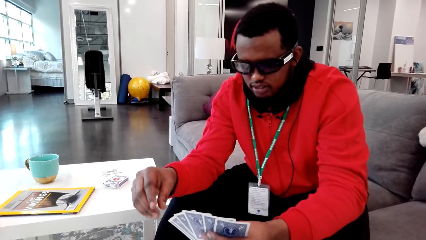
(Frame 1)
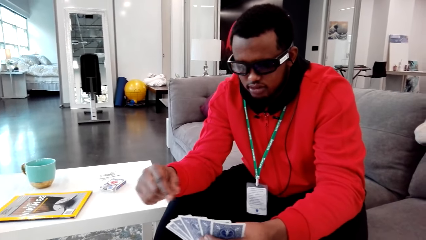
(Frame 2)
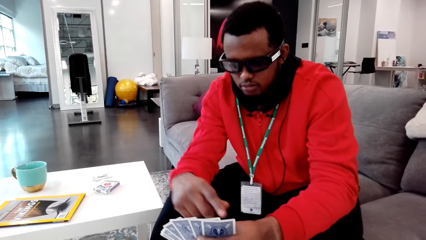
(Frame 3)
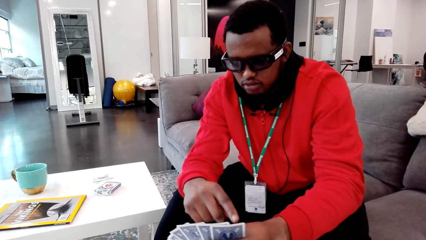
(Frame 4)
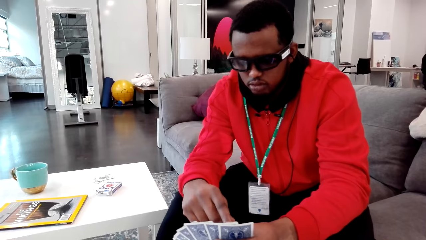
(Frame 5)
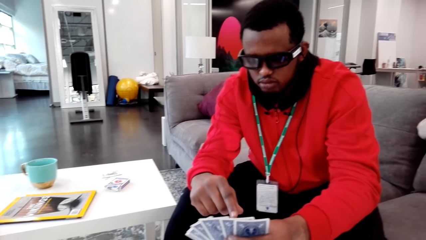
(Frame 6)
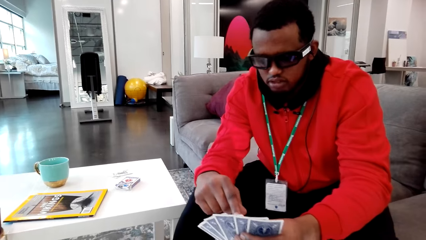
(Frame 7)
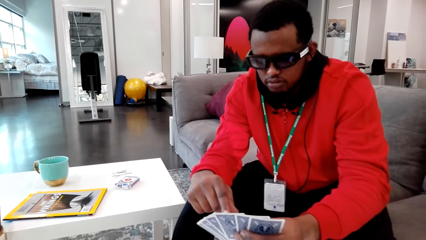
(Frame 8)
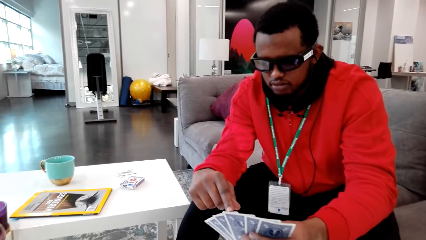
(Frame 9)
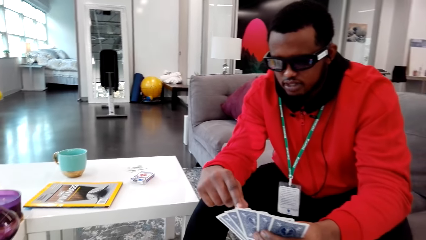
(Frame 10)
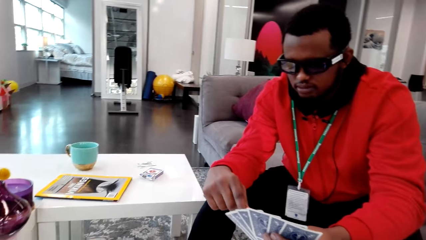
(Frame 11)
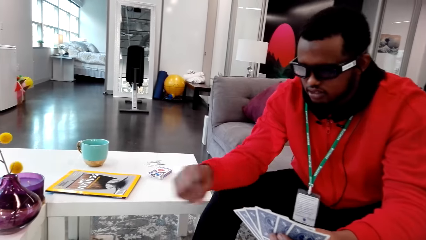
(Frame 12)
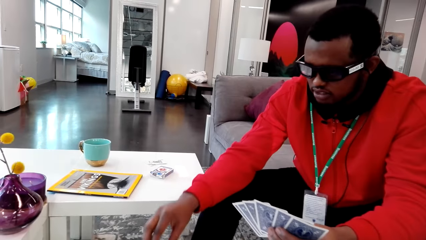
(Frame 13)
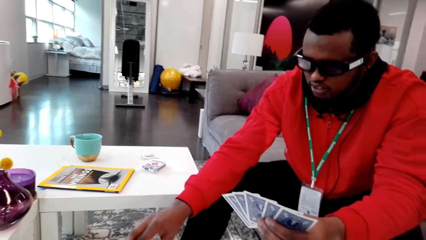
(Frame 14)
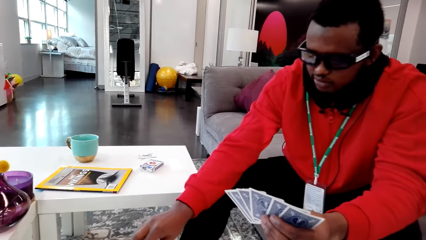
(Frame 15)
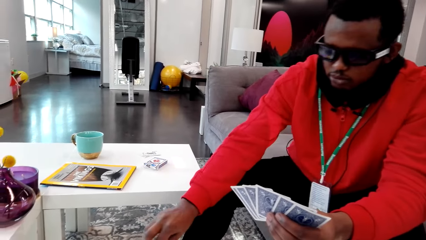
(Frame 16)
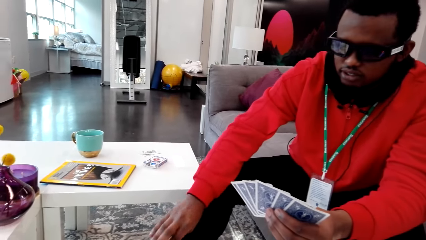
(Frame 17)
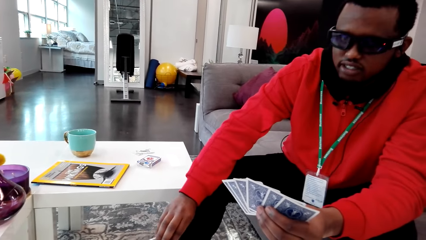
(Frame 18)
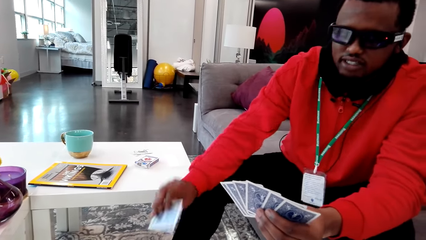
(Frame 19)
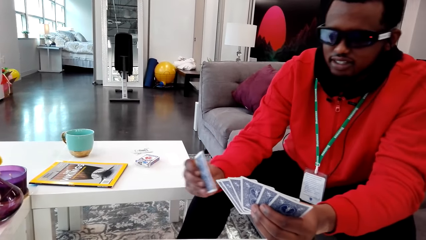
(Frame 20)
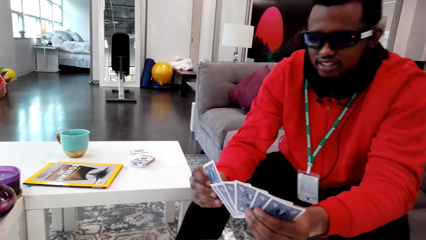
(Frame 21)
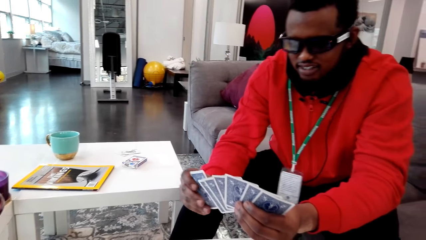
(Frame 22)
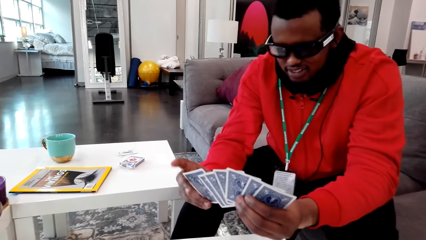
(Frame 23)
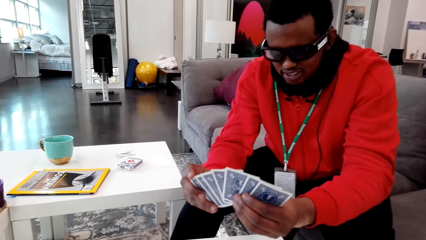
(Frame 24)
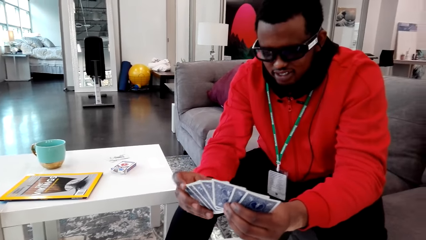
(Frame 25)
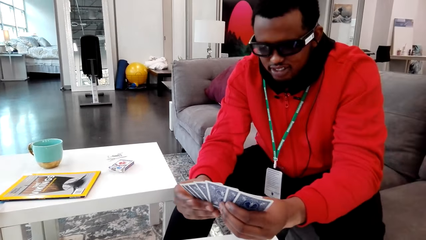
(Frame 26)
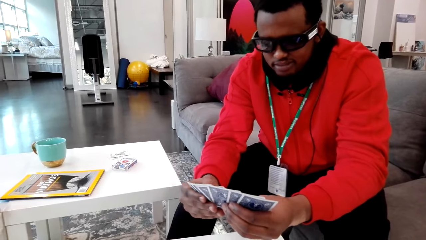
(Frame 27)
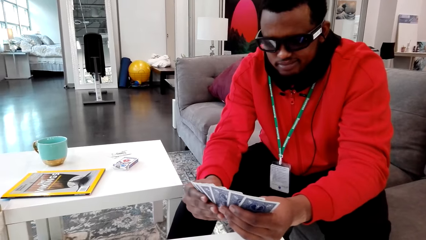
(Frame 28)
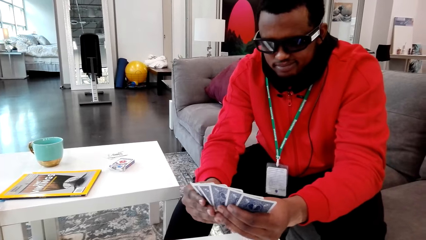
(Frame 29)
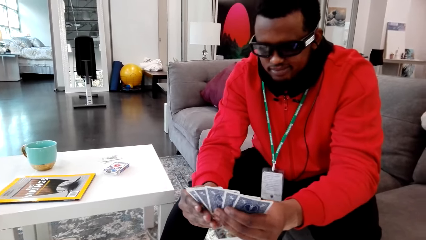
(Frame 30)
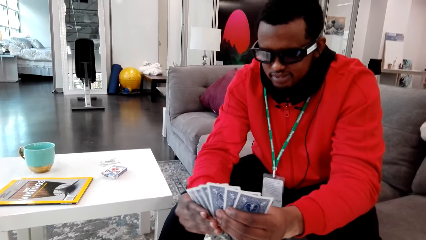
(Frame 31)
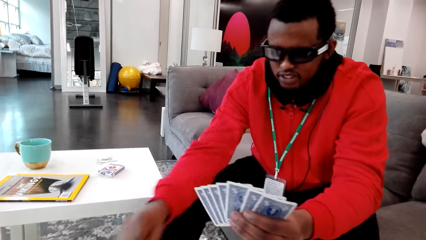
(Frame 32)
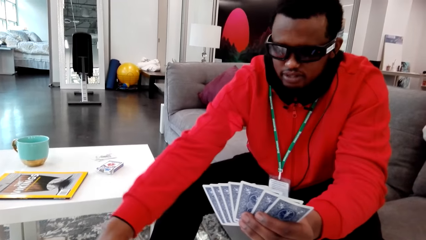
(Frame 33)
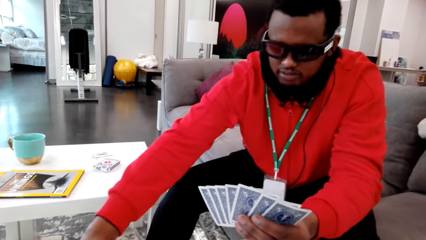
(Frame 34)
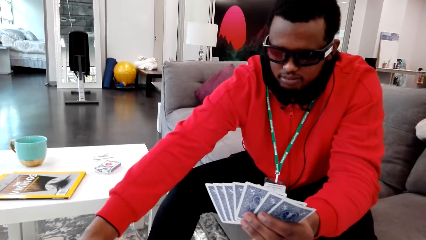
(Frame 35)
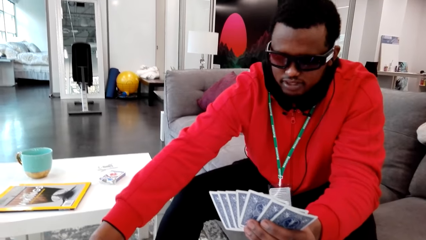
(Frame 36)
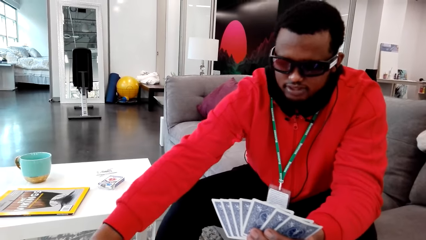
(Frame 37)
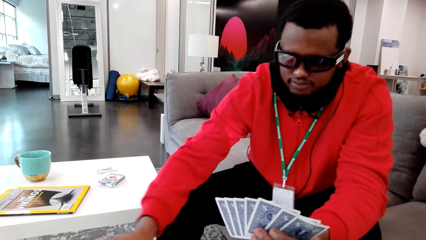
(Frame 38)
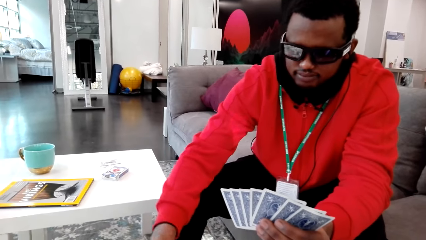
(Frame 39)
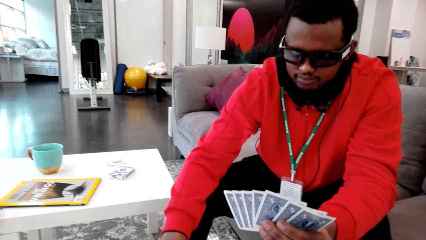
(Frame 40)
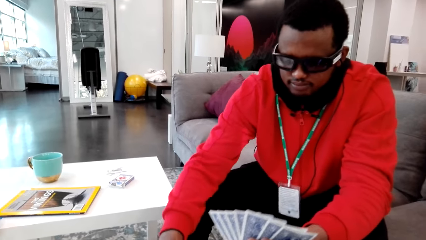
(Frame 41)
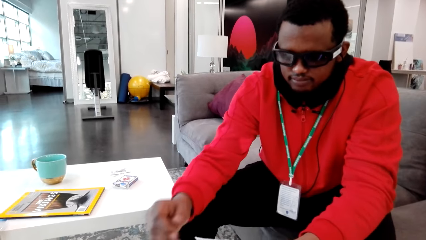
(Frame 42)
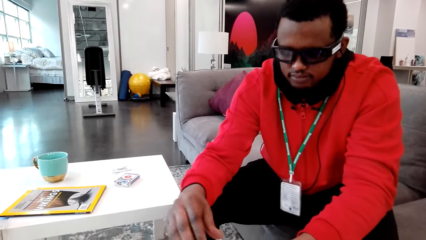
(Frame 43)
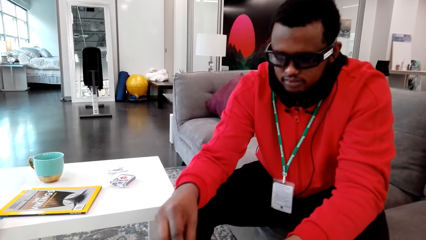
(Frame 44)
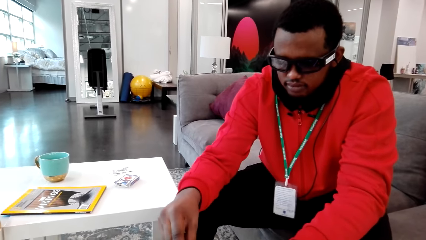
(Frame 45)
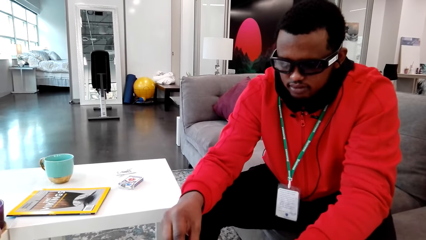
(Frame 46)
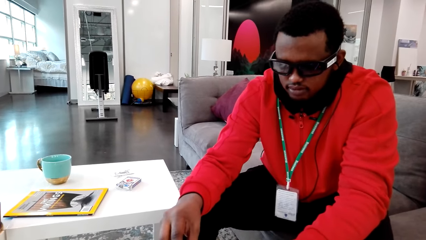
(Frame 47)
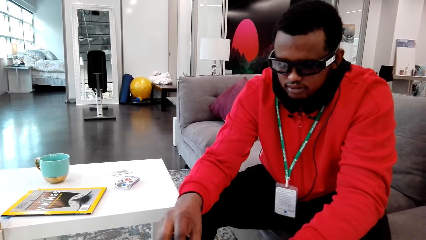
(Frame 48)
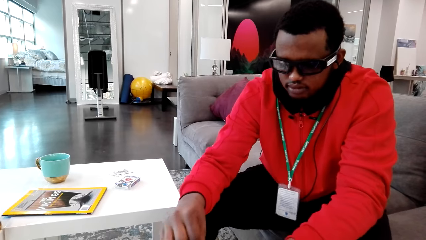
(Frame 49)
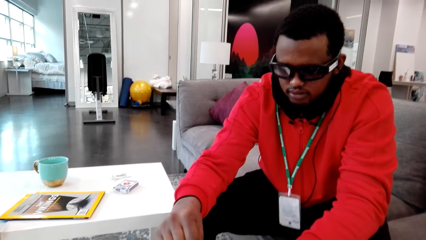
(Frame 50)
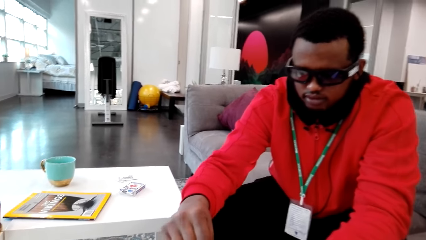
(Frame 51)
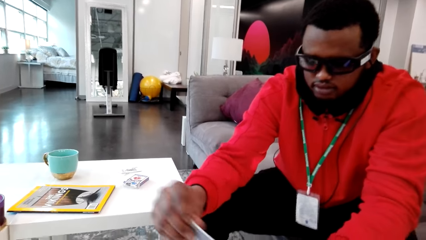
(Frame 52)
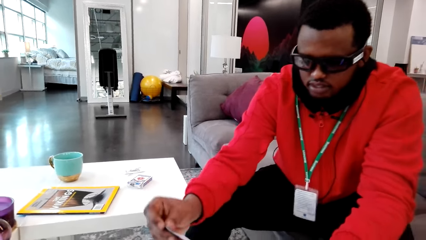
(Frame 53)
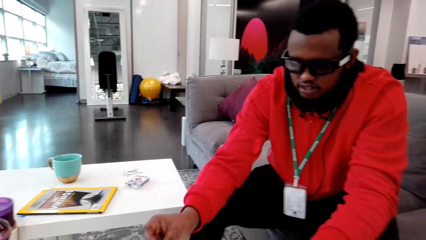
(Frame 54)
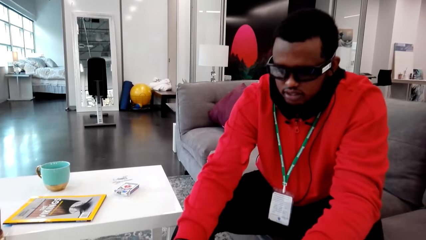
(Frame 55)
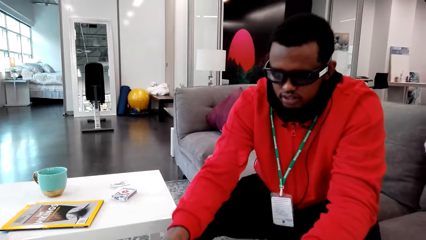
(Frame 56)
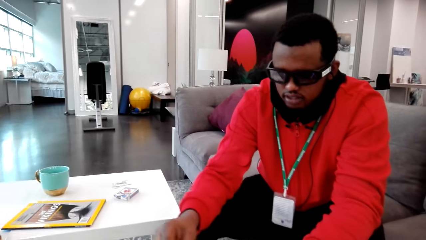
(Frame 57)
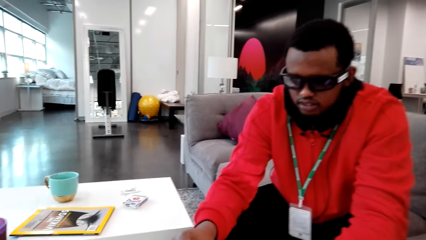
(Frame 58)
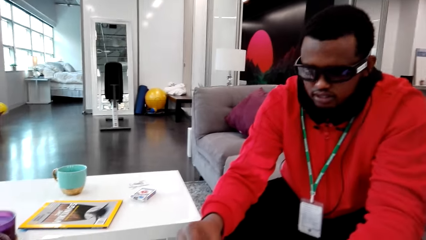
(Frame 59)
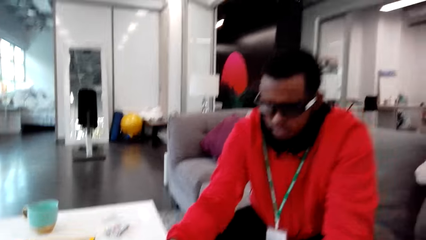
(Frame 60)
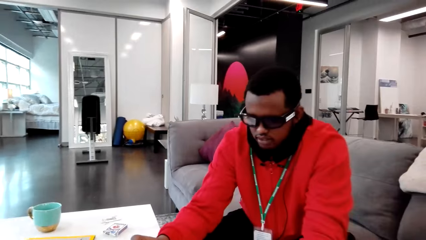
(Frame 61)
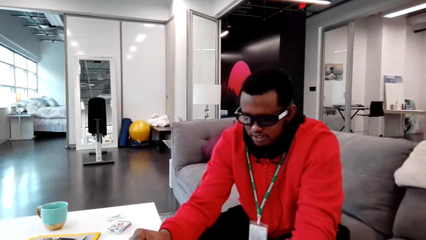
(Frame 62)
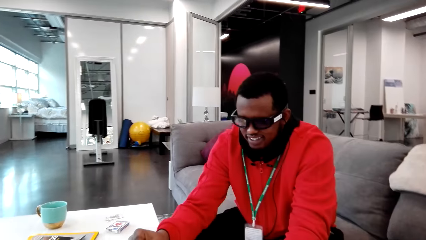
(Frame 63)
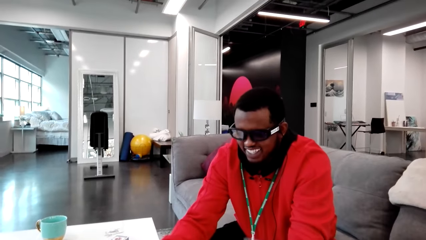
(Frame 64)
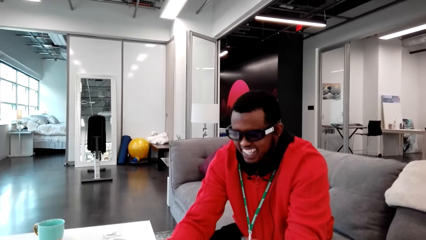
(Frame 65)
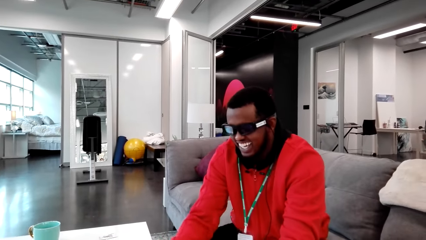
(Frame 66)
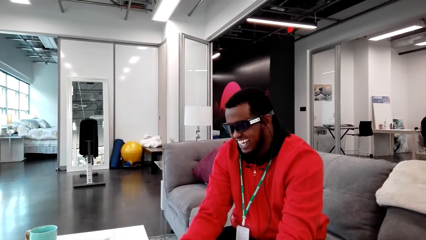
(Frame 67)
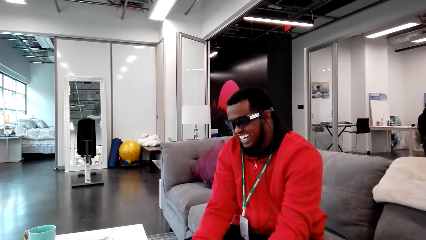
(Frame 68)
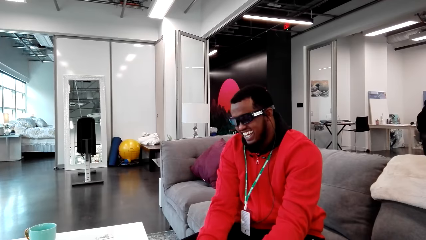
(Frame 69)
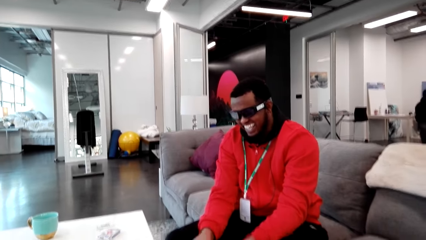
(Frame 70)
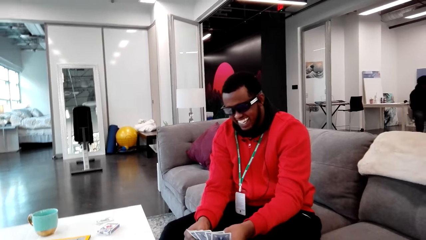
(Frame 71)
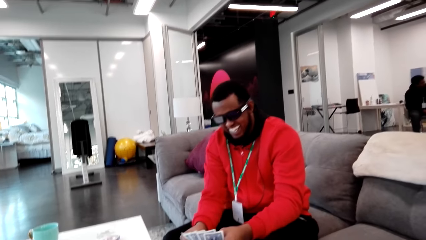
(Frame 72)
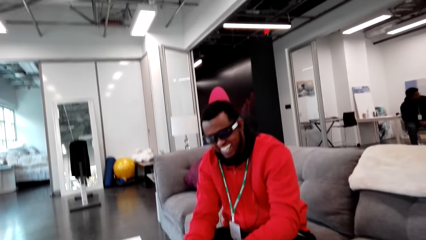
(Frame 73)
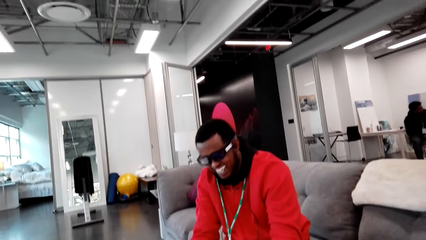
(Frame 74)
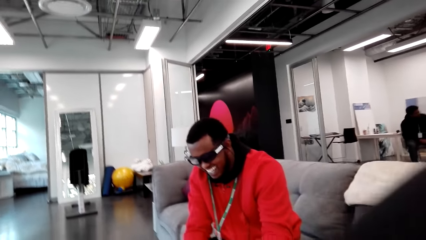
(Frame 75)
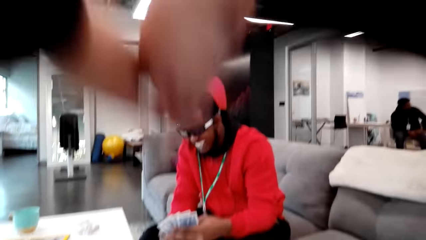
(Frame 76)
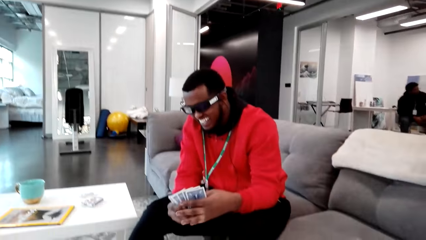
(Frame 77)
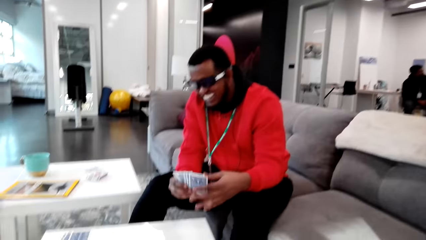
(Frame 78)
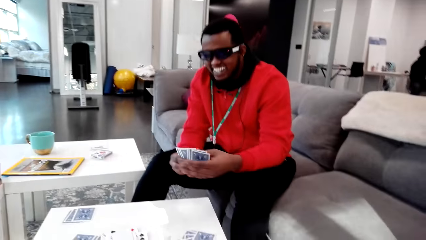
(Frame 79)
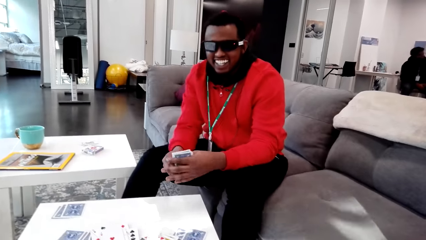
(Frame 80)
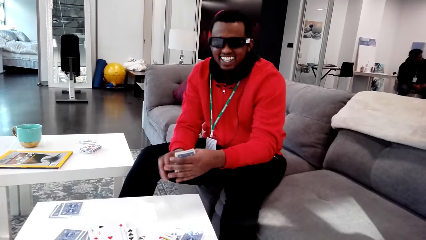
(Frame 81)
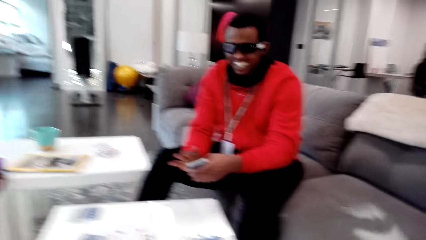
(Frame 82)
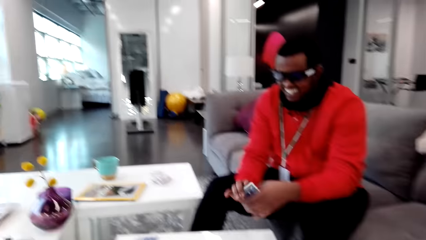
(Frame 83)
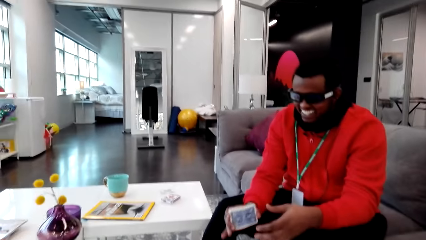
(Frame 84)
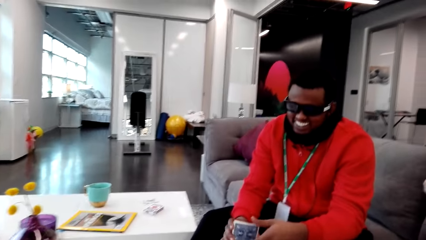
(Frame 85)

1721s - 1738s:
The man moves his left hand. The man counts his cards. The man picks a card. The man moves his hand. The man plays cards with the camera wearer. The man plays his card. The man laughs. The camera wearer lifts her hands. The man closes his cards.
